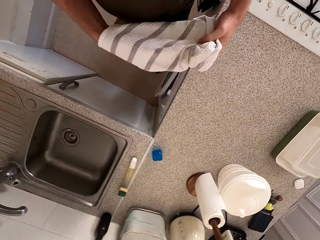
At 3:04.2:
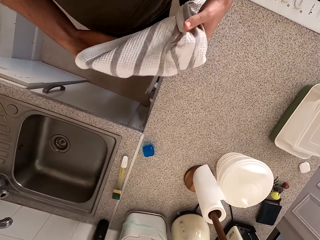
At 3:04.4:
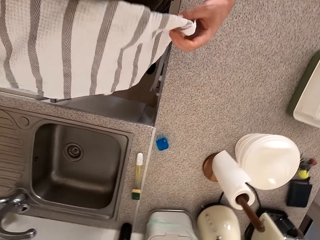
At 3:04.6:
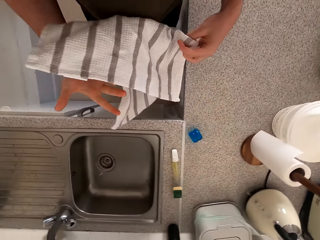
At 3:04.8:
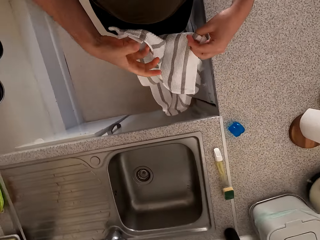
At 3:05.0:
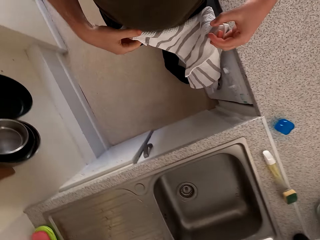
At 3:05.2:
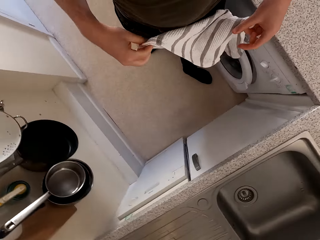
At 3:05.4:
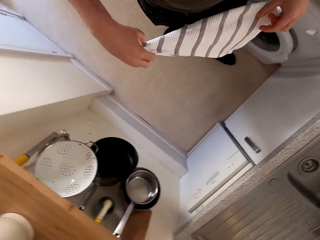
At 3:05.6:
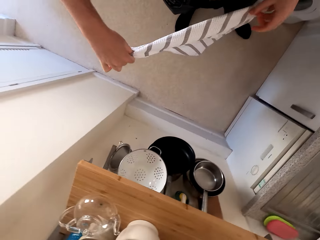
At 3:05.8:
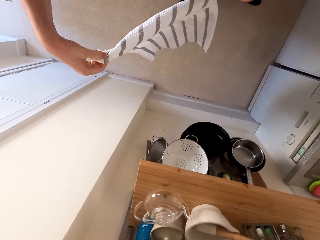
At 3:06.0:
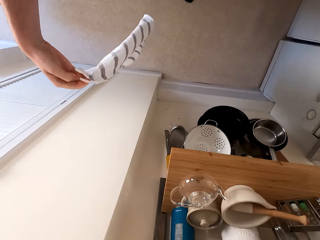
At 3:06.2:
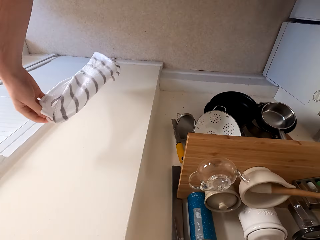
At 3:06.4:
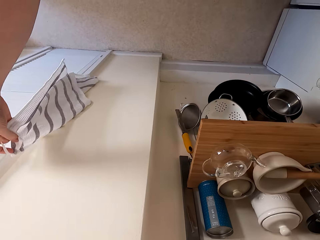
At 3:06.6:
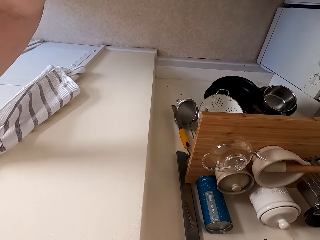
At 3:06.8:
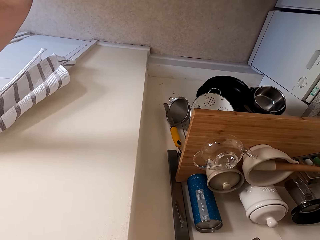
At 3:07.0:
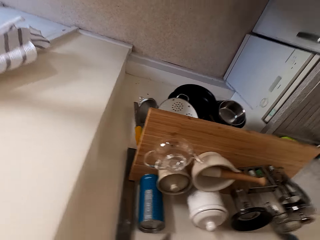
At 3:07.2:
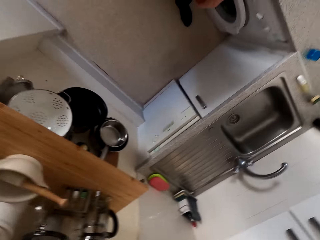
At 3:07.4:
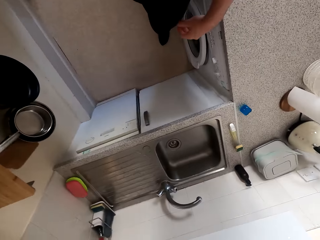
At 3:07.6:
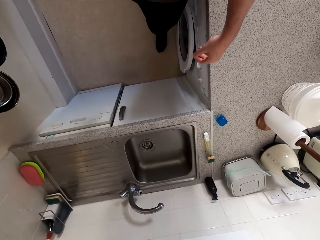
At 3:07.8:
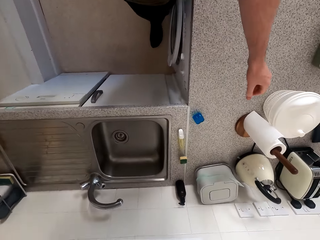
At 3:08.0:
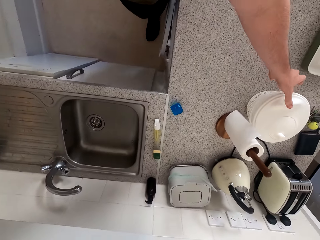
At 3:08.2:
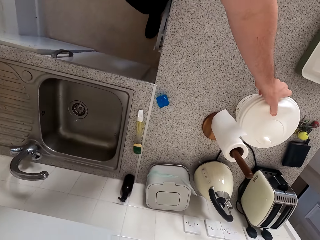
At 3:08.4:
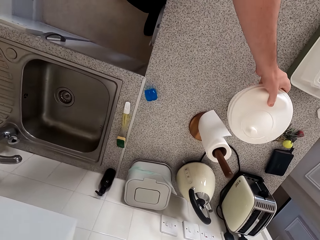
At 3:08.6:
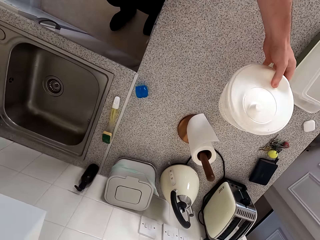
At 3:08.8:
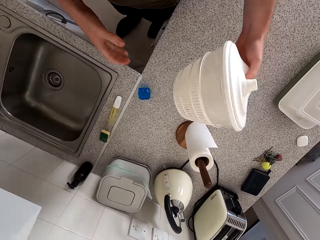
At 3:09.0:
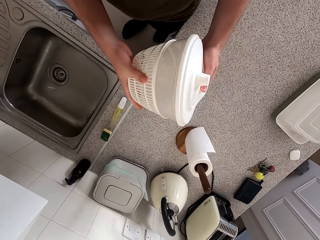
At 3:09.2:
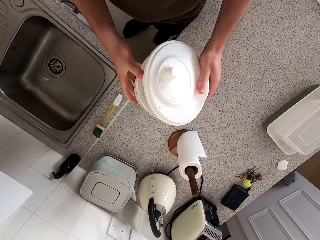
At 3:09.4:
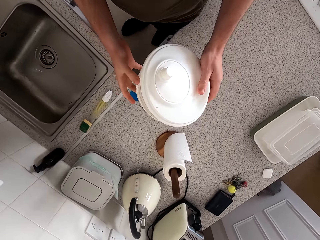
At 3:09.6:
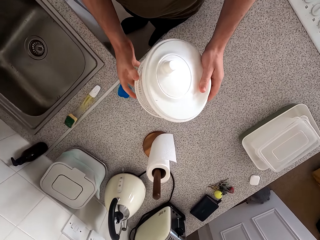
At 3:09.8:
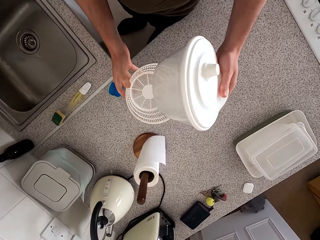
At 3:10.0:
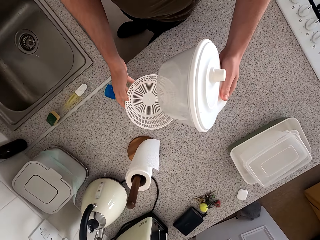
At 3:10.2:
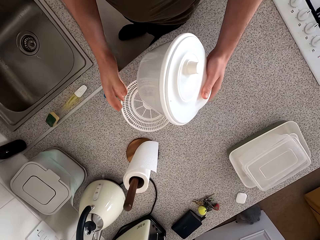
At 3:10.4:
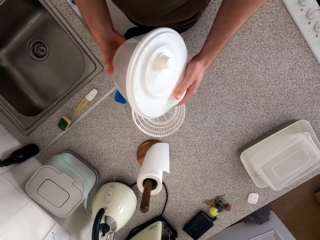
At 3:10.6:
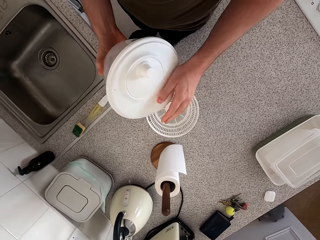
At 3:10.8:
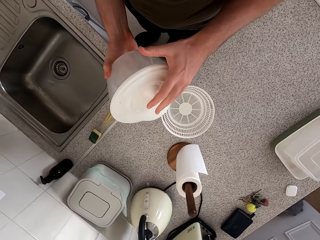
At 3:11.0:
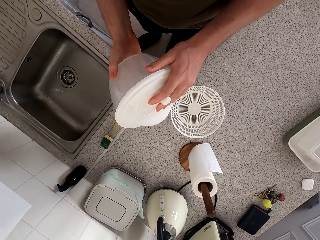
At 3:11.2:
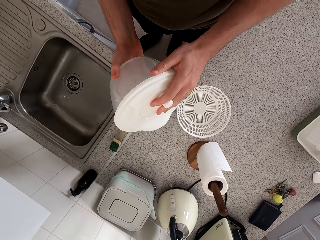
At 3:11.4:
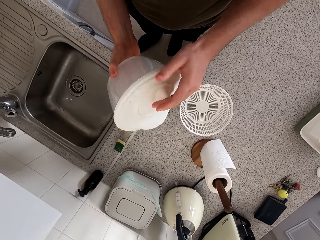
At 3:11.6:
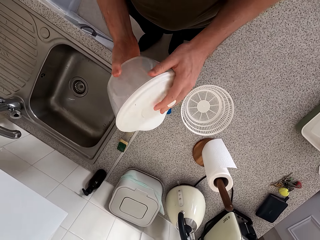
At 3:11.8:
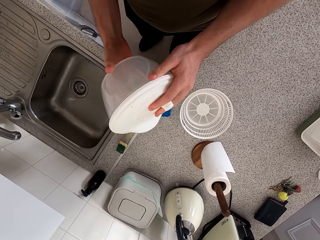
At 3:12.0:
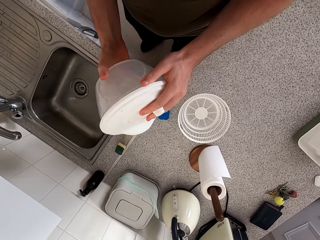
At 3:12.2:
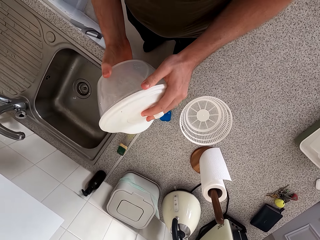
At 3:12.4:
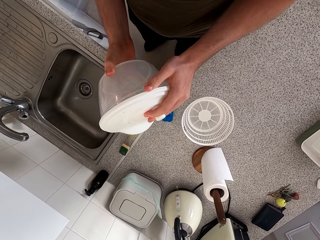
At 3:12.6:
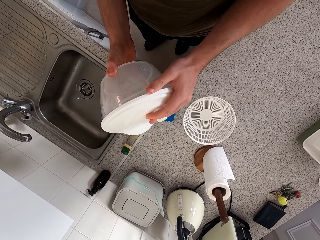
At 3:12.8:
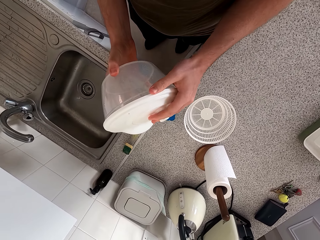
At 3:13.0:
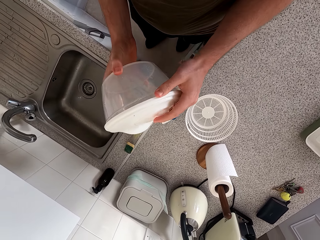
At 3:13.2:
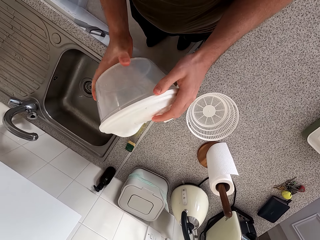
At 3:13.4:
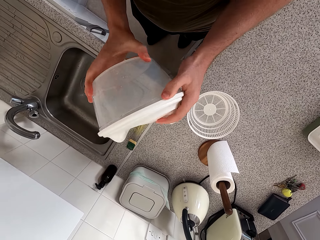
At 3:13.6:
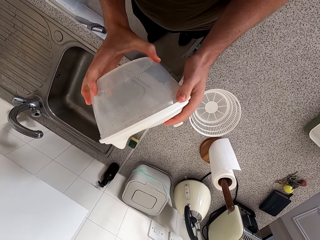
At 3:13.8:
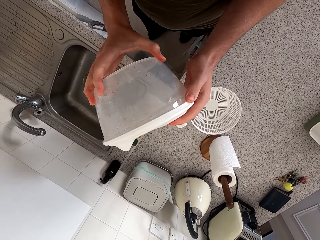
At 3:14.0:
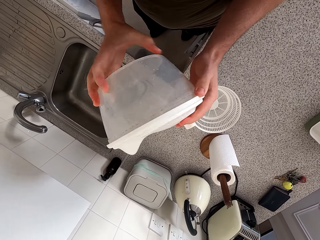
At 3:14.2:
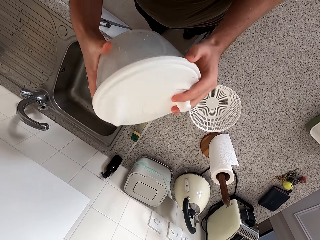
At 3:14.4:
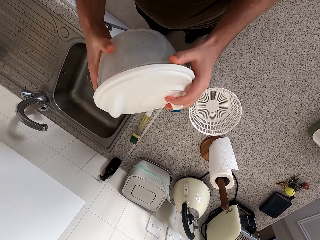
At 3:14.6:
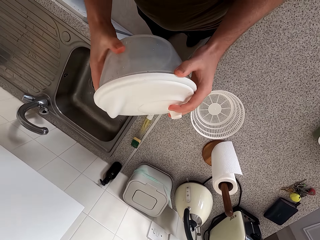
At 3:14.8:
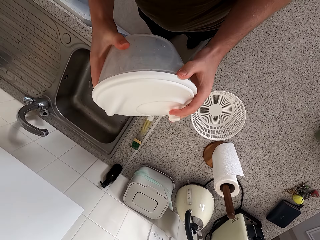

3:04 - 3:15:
The camera wearer holds the towel. They hang the towel on the hook and walk around the kitchen. They pick a container or bowl from the kitchen counter. They remove the sieved container from the container. They put the sieving bowl down. They open the bowl. They hold the container.

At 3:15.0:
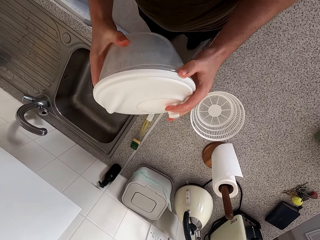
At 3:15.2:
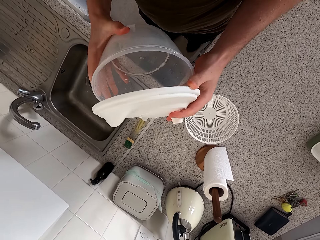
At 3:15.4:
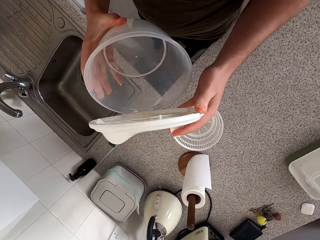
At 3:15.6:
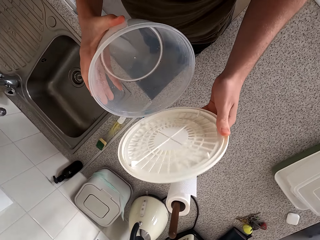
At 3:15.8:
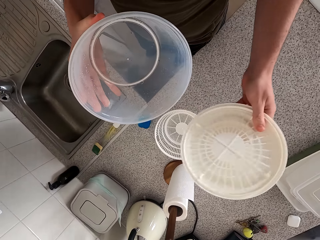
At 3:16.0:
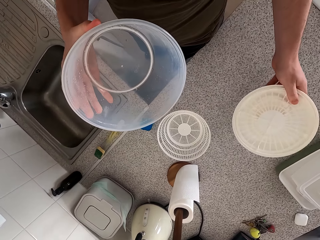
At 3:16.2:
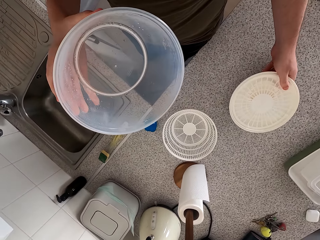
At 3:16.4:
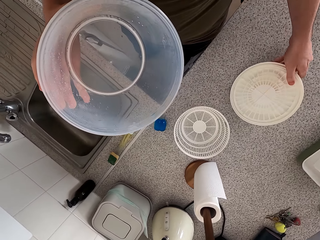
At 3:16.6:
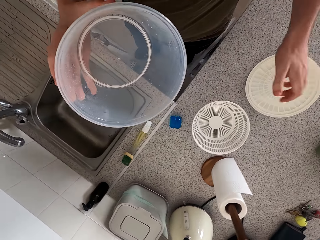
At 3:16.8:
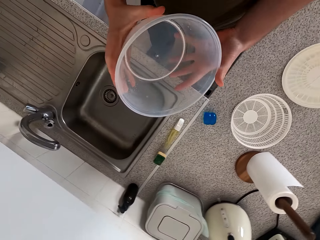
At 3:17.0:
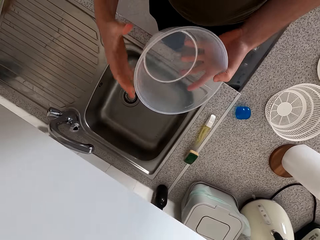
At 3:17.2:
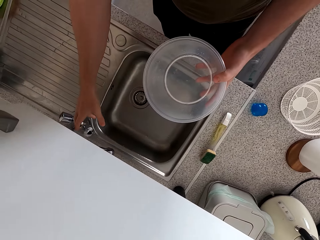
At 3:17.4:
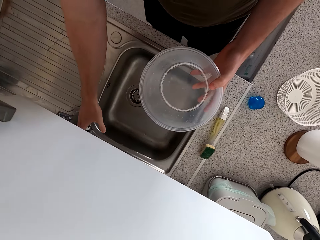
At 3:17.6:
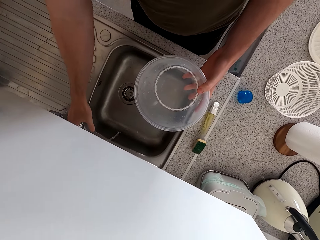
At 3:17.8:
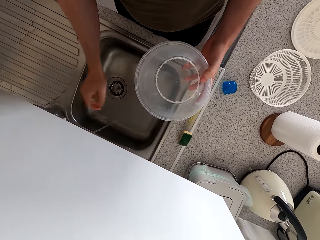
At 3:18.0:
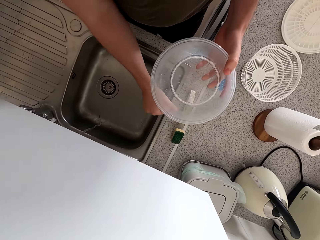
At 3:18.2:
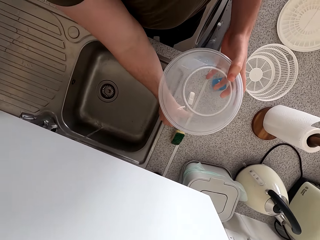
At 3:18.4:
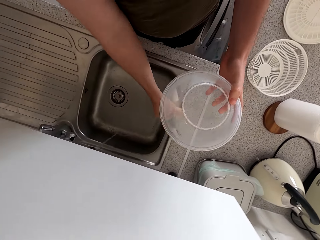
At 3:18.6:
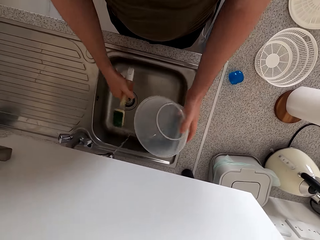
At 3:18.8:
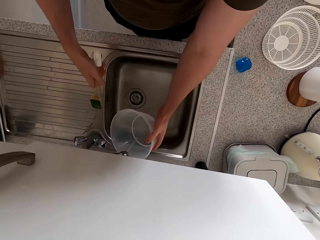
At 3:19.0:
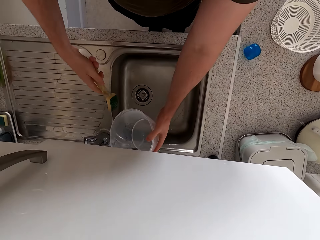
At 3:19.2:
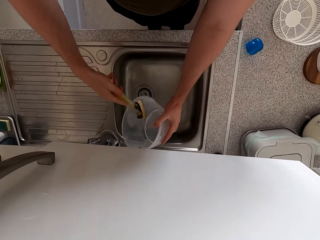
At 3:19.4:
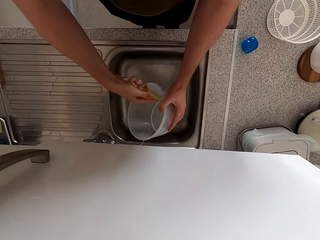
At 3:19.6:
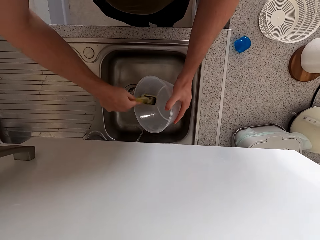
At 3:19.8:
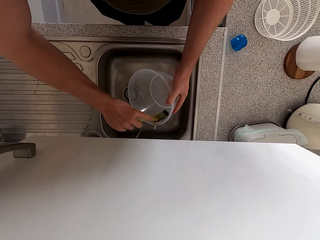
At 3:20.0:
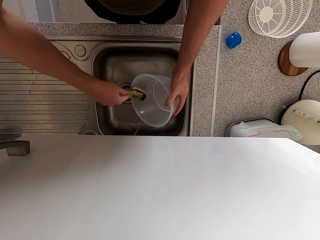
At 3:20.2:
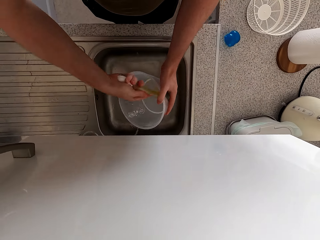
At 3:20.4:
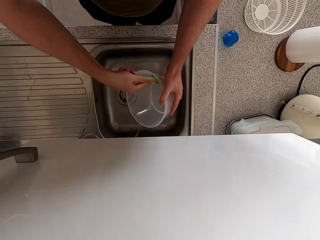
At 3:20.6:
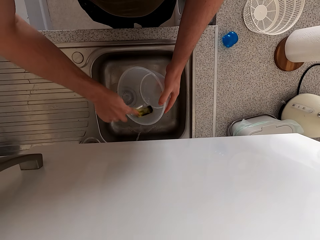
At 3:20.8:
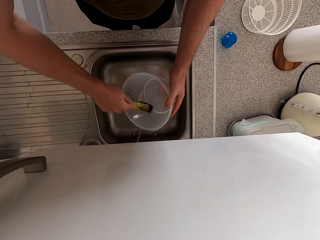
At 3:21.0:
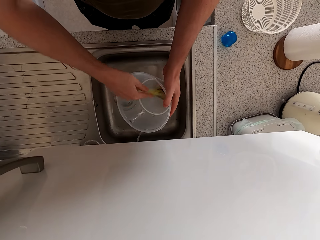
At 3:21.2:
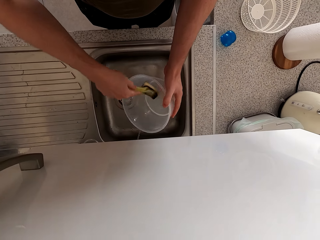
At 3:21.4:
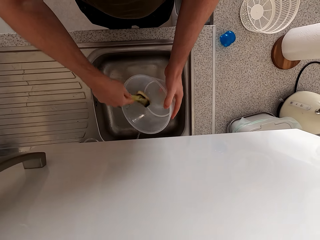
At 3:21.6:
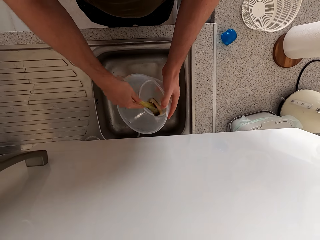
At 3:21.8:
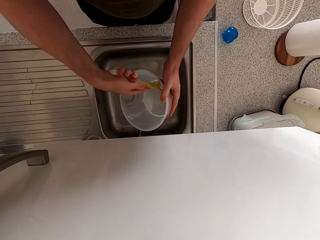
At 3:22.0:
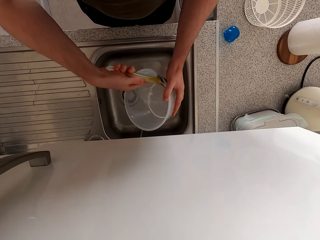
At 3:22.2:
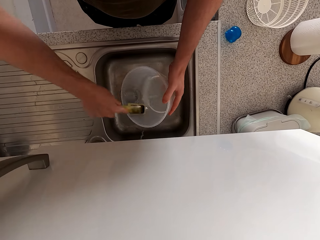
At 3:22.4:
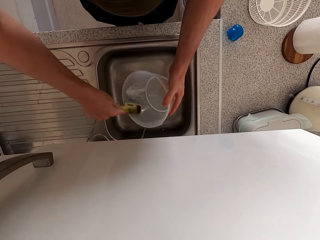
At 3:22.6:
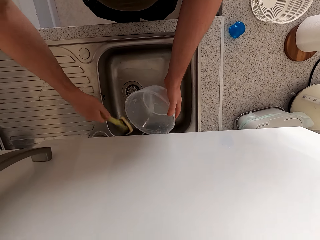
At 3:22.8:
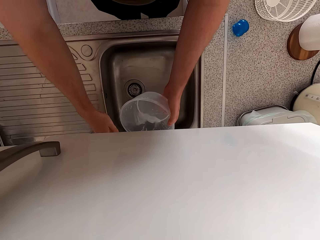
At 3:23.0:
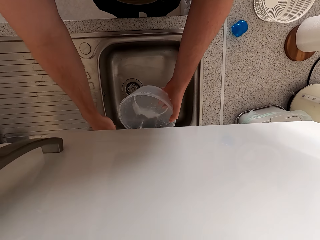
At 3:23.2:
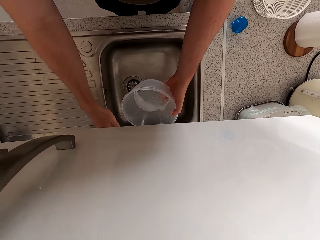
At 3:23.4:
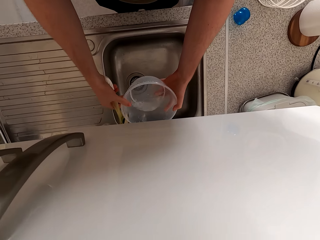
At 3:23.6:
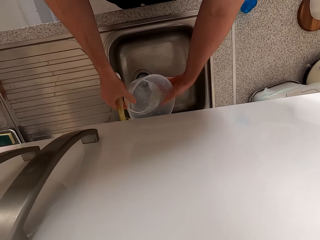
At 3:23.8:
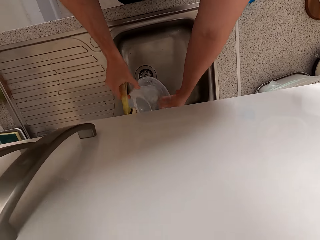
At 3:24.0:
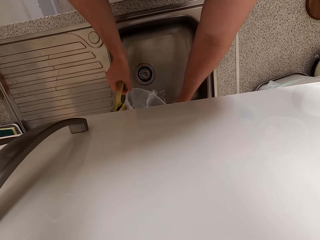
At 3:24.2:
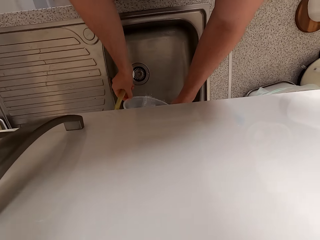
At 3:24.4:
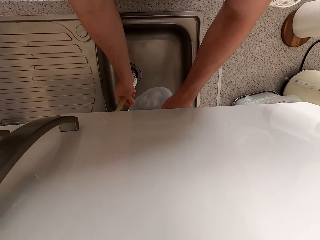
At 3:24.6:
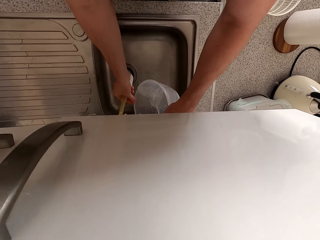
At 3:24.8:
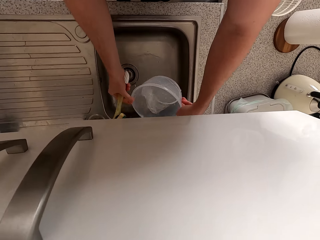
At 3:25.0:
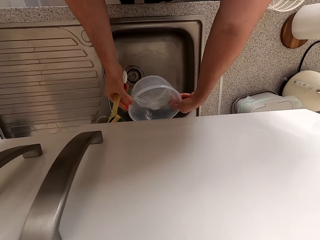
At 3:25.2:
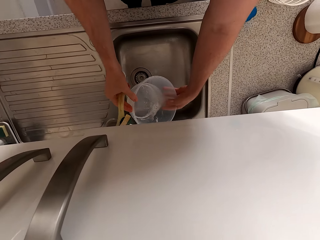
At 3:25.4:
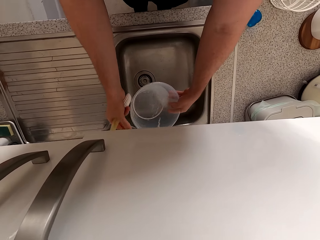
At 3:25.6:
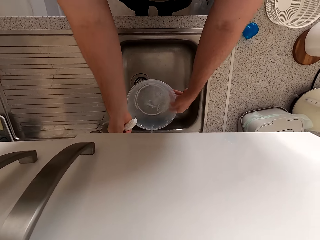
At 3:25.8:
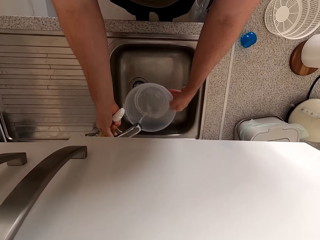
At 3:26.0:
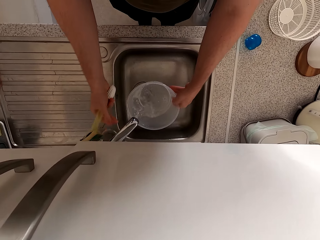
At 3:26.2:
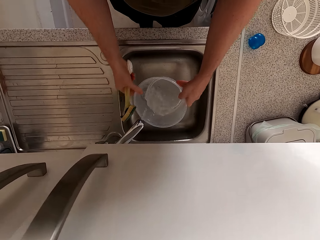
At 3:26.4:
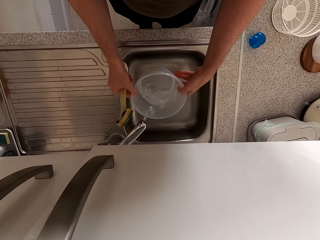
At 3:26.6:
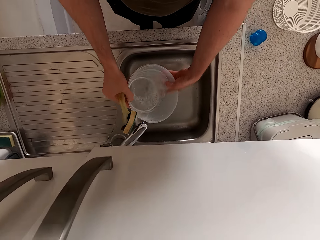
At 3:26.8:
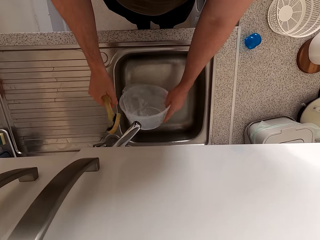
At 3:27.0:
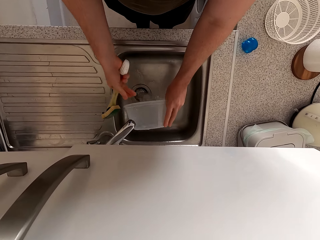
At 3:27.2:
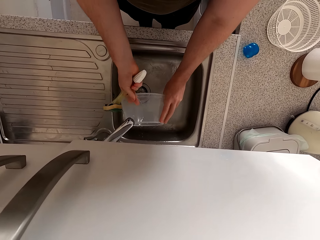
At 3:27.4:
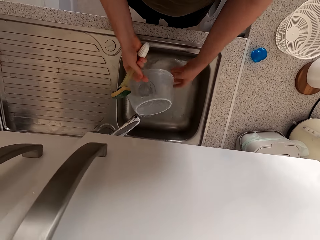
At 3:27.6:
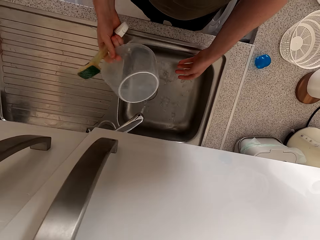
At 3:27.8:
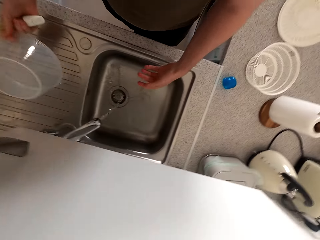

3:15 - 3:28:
The camera wearer opens the container. They drop the lid on the kitchen counter and move their hands. They open the tap. They pick up a sponge or brush. They wash the container with the sponge. They rinse the container. They move the tap. They rinse the container.
